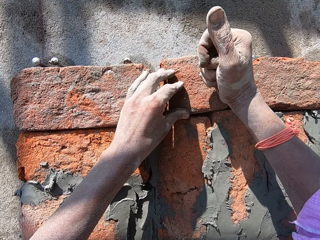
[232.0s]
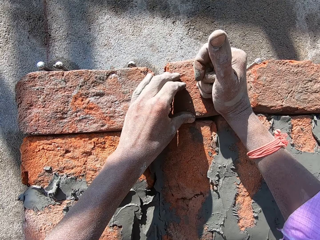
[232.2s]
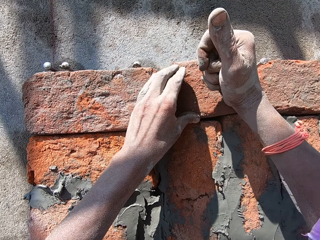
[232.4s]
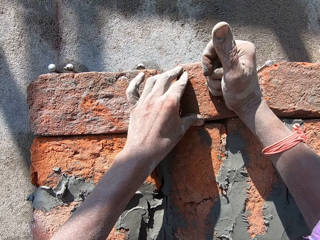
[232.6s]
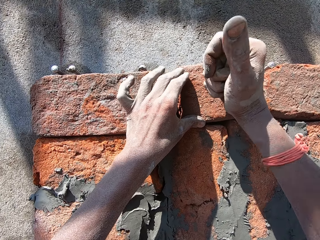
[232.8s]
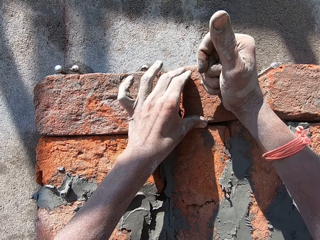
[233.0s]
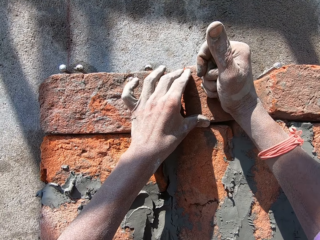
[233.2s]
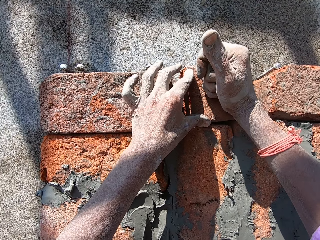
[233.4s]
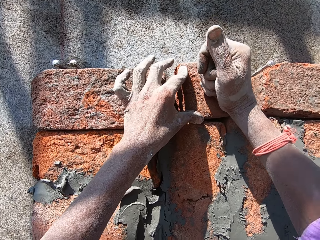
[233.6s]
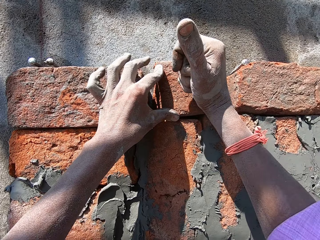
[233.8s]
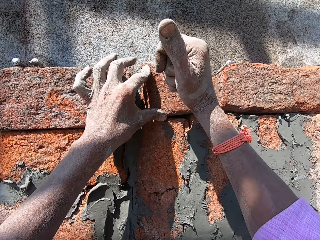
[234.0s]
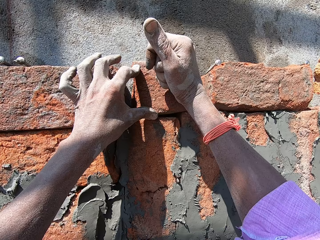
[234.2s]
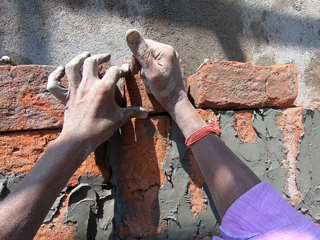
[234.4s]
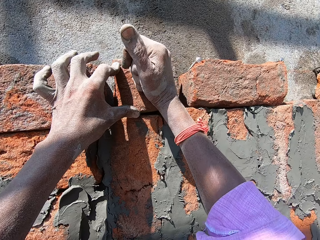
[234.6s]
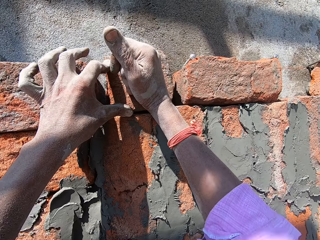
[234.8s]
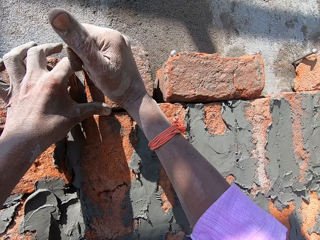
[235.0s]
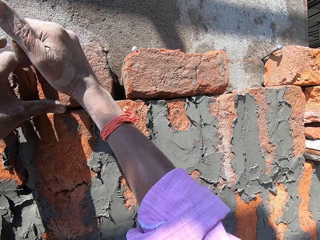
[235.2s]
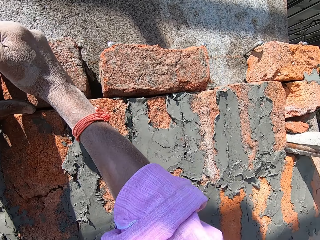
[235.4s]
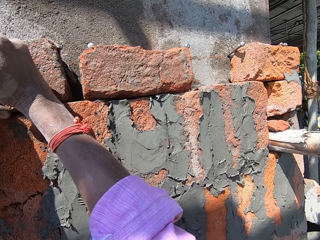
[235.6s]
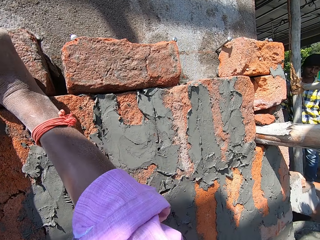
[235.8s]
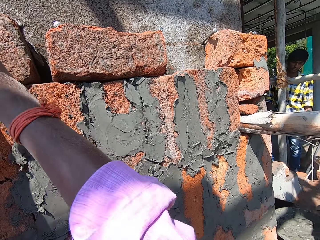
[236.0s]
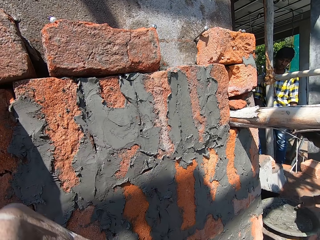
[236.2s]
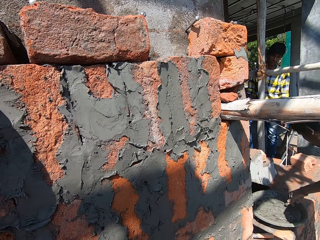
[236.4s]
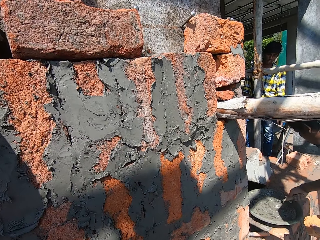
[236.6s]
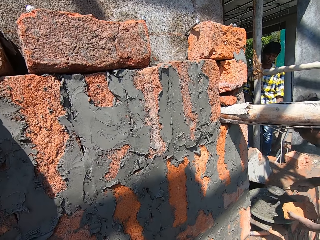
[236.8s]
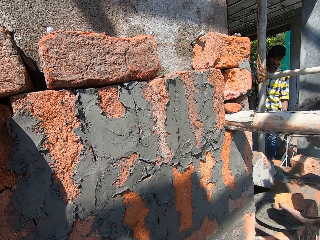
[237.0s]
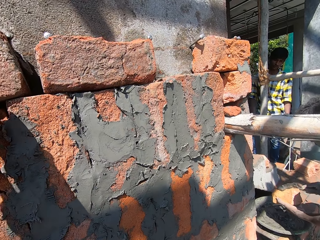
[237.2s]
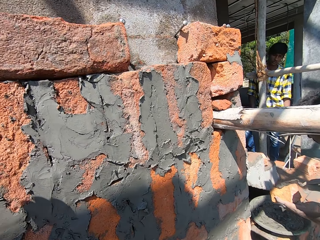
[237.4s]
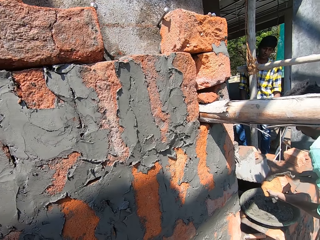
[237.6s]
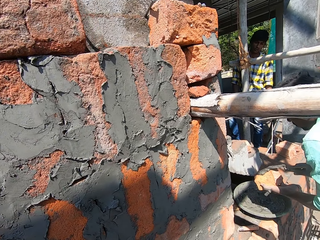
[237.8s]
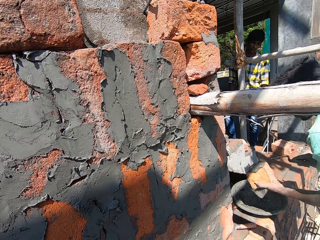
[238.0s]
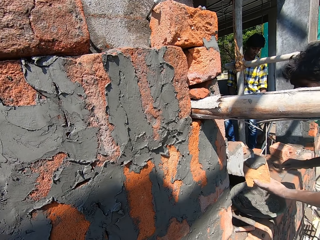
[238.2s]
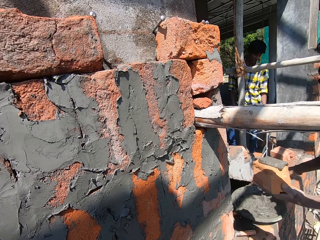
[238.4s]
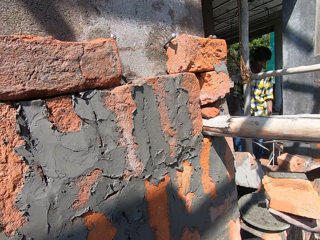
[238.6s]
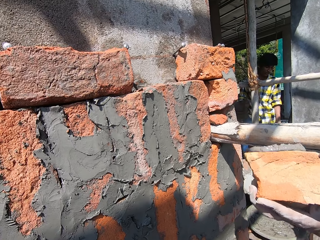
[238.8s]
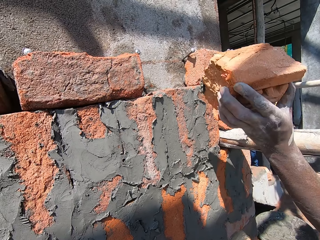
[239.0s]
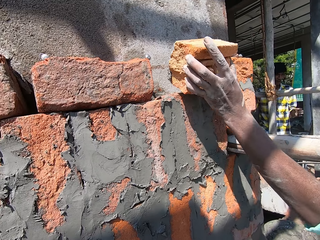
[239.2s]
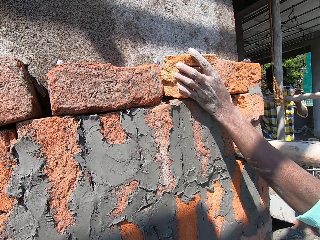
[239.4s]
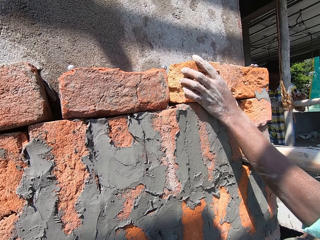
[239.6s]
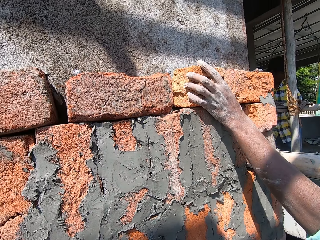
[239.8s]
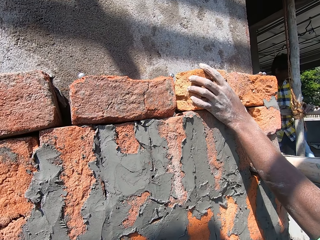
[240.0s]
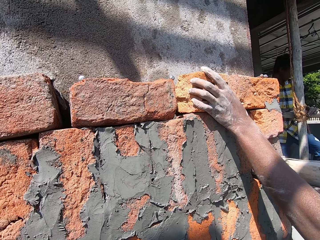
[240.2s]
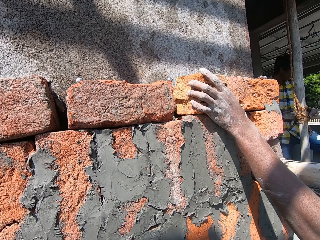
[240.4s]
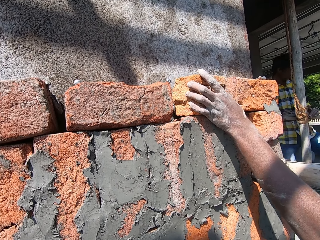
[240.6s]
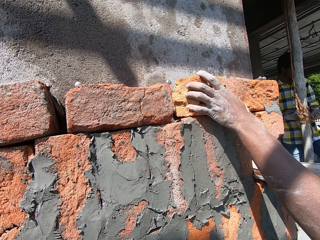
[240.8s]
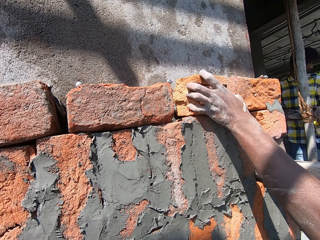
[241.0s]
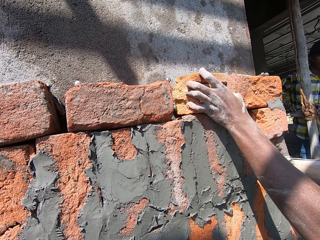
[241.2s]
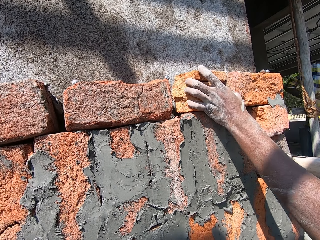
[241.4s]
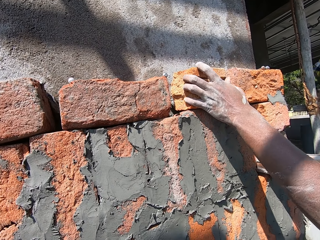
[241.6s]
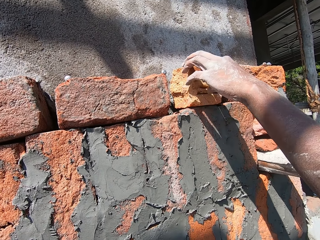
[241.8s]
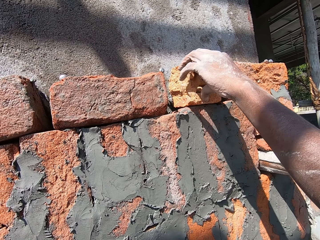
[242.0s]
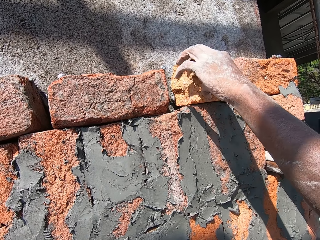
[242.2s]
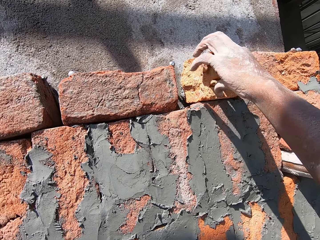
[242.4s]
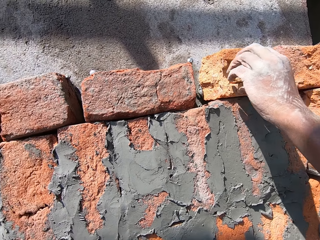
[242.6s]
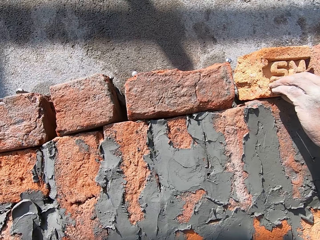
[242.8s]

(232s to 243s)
The camera wearer adjusts the fabric with a hand. They hit a brick with a right fist. A man puts the cement on the fabric. The camera wearer looks at the man. The man stretches the fabric on the wall.

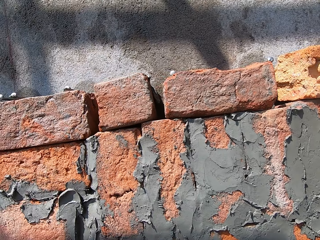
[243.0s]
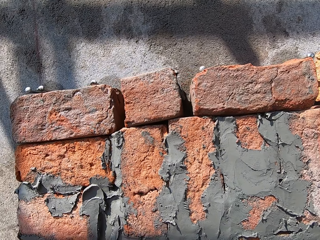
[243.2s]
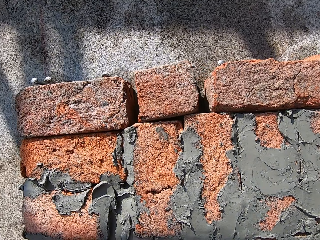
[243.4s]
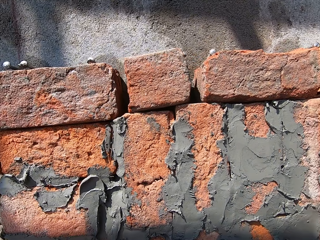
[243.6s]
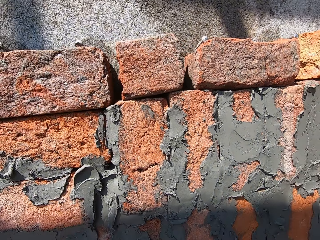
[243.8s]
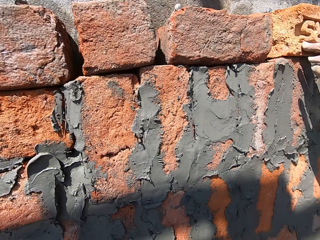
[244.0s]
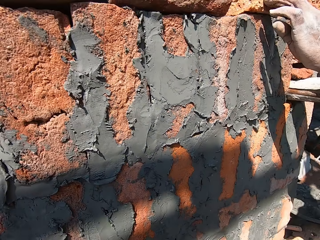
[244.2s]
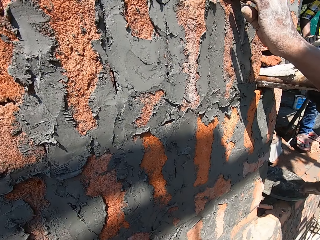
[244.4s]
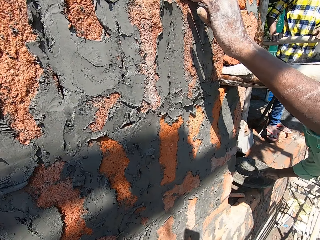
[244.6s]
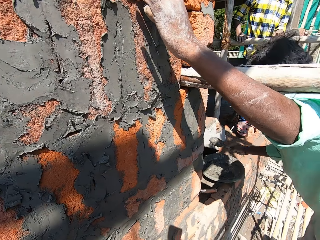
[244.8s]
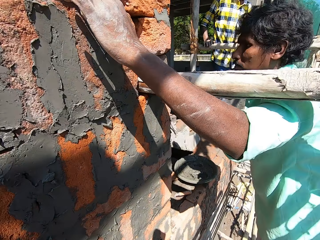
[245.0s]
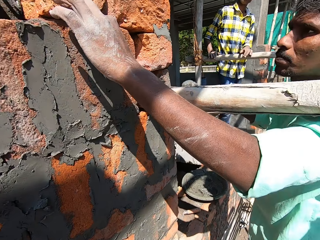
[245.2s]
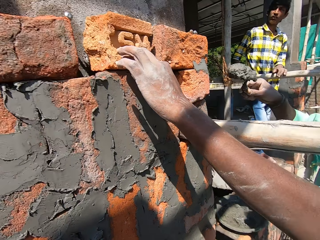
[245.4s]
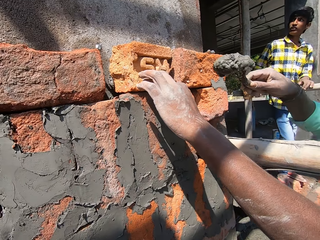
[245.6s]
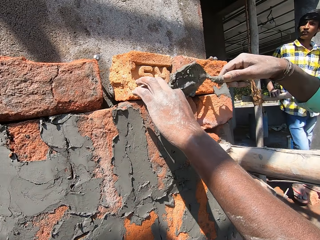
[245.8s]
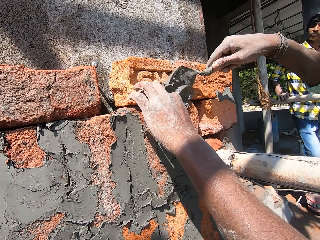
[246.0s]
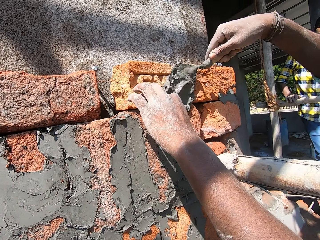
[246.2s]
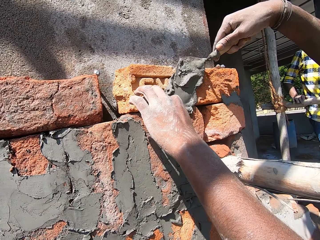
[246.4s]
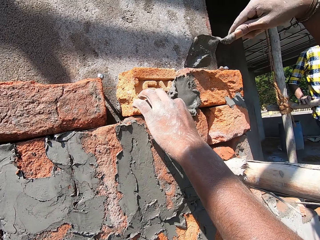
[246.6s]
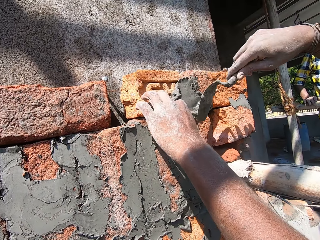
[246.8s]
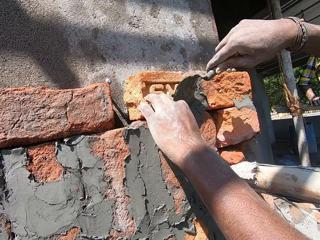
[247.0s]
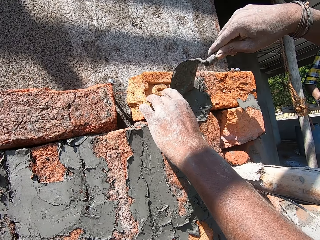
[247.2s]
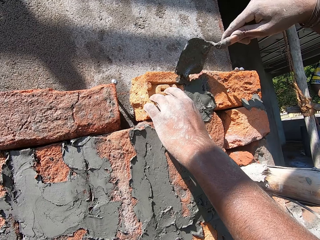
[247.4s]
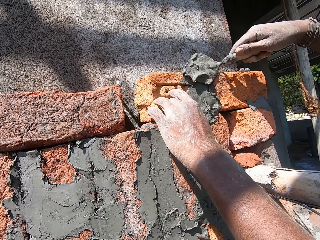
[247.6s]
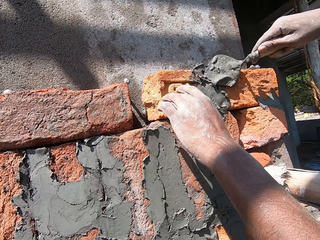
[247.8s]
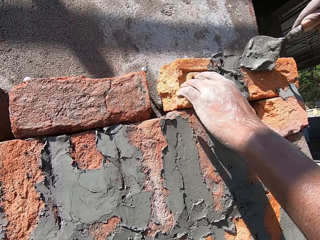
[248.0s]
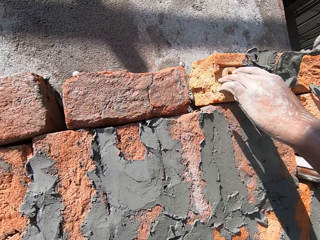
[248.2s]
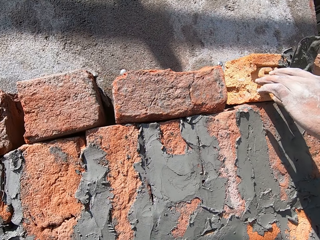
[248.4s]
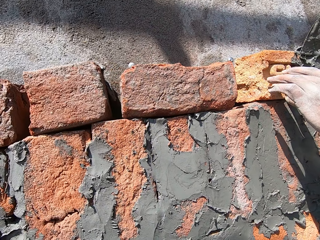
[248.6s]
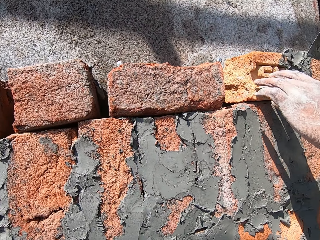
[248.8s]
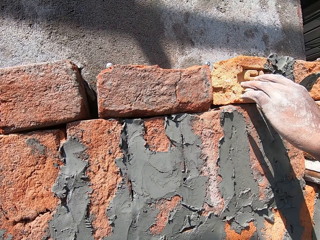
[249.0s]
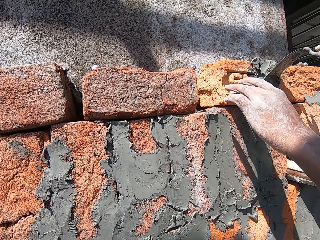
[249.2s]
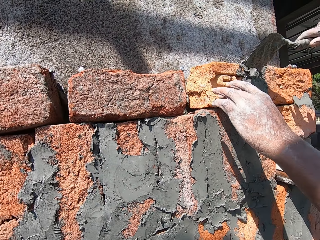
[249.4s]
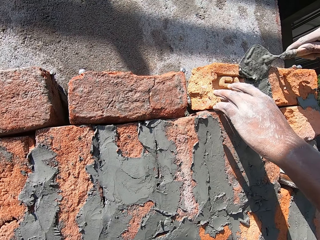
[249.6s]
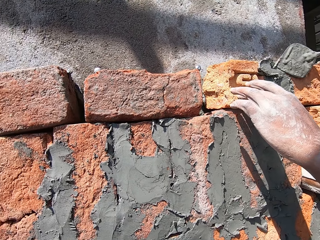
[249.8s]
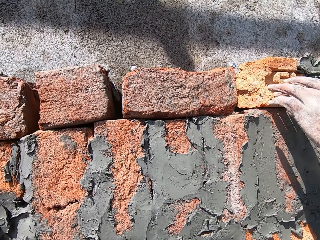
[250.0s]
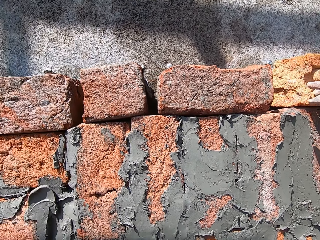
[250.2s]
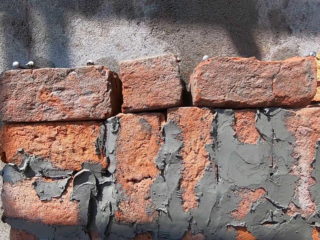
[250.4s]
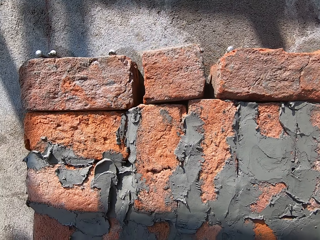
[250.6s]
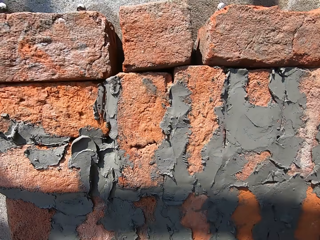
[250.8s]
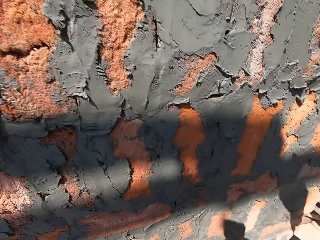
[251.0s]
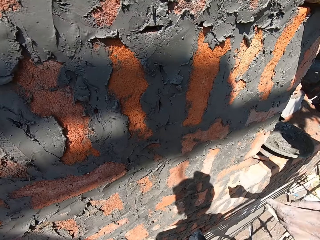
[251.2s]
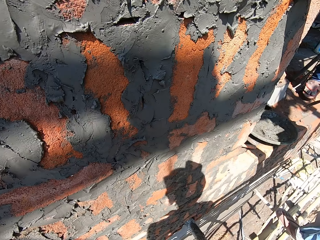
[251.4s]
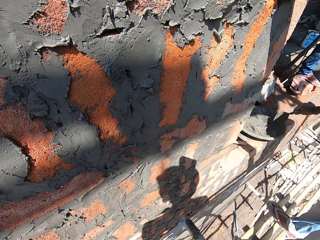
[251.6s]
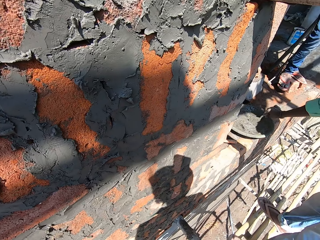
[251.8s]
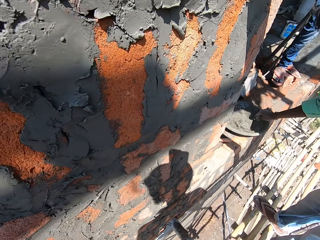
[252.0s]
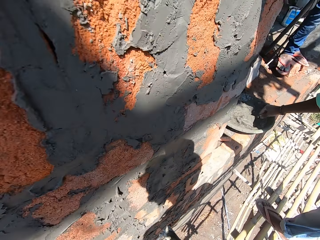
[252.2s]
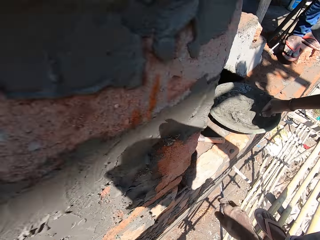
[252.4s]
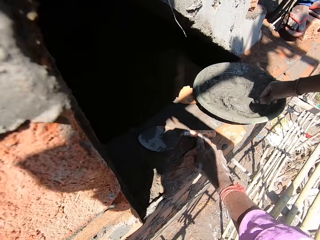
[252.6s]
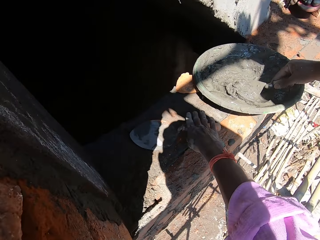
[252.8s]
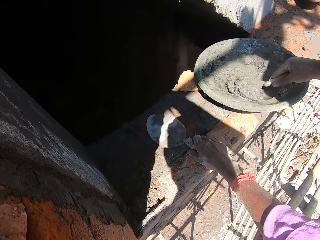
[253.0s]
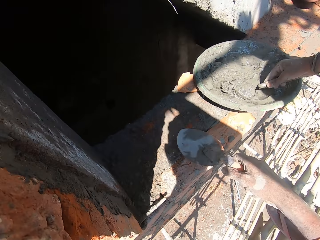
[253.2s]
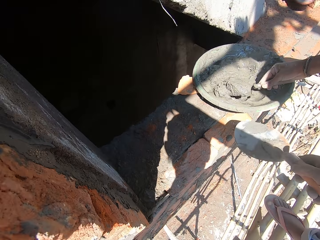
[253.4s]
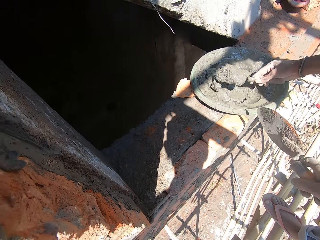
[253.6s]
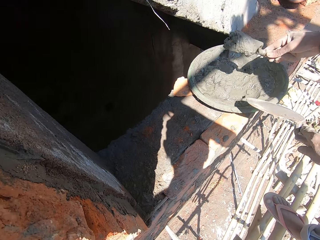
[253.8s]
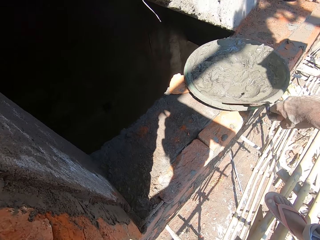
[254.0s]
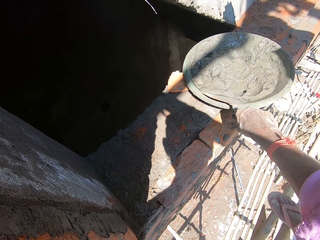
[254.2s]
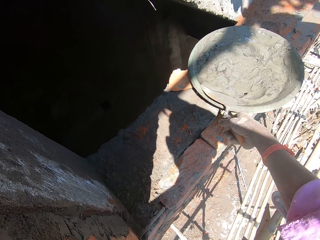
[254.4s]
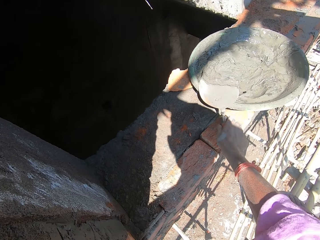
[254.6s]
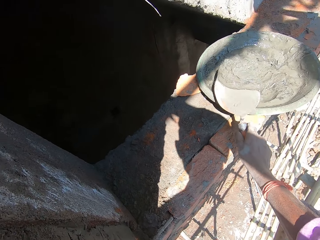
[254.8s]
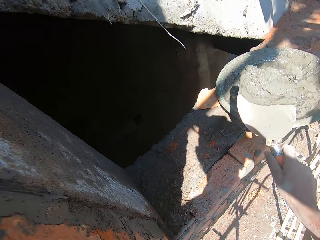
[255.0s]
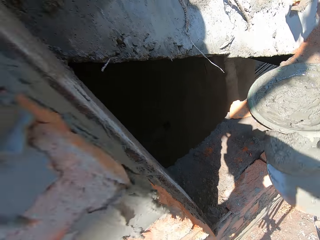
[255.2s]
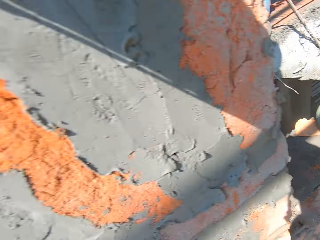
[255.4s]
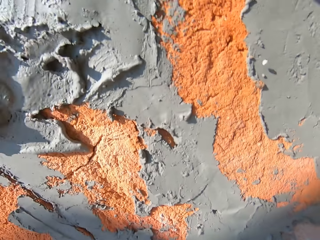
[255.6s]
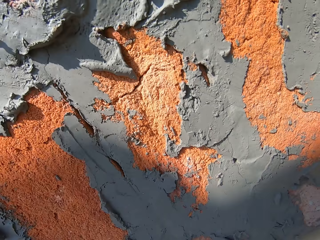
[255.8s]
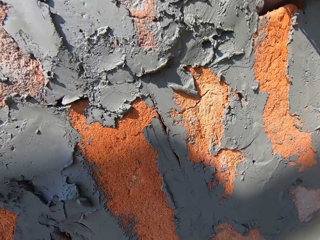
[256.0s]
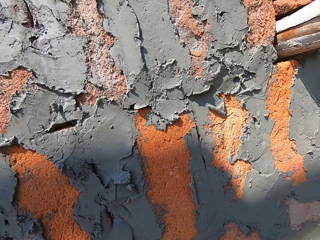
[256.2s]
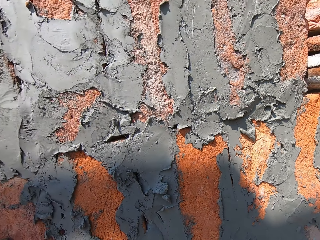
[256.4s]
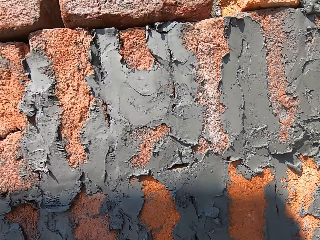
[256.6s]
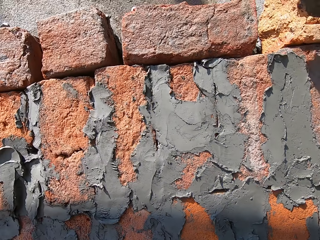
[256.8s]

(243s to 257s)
The man picks up the cement and adjusts the cement to the fabric. The camera wearer takes a hand trowel. The man picks up the cement. The camera wearer scoops the concrete mix or cement.
